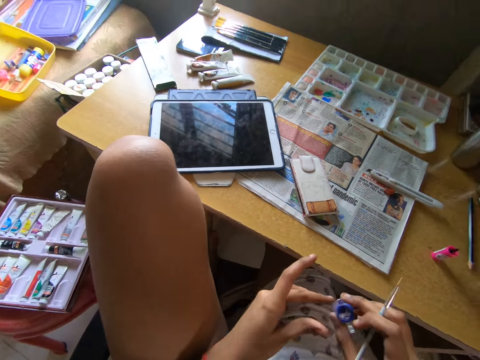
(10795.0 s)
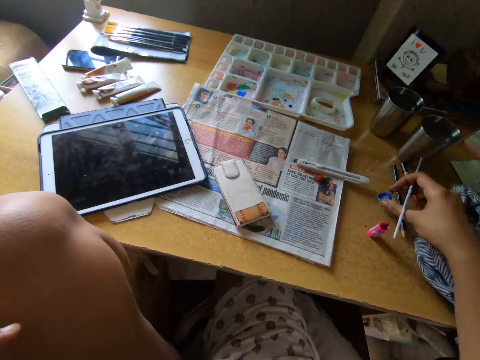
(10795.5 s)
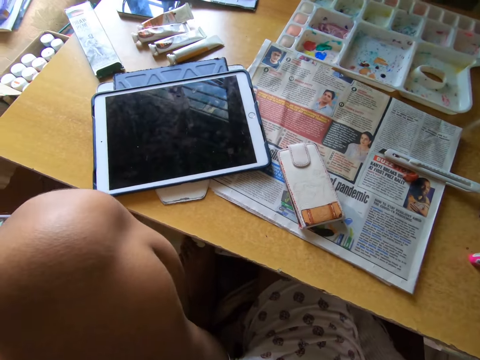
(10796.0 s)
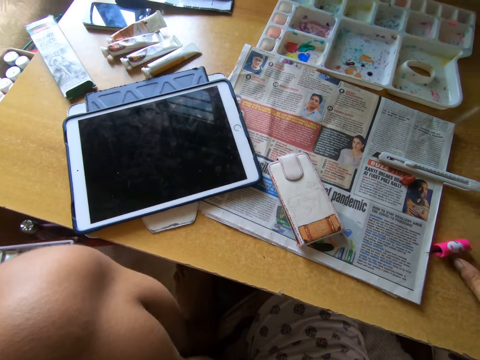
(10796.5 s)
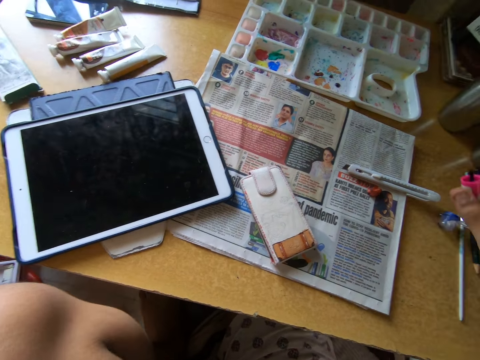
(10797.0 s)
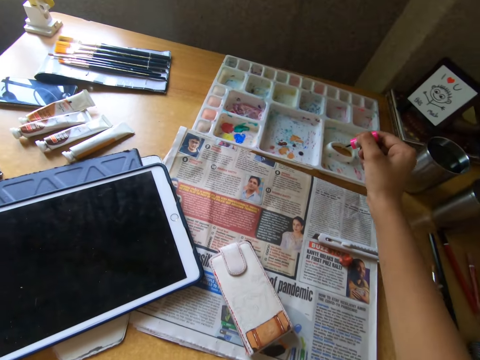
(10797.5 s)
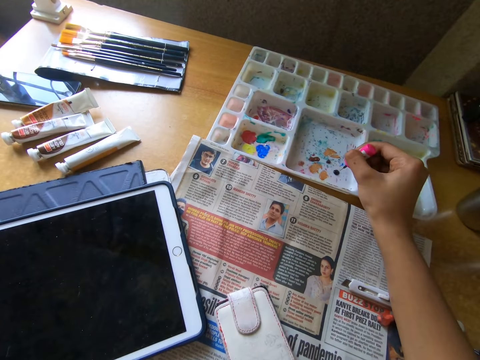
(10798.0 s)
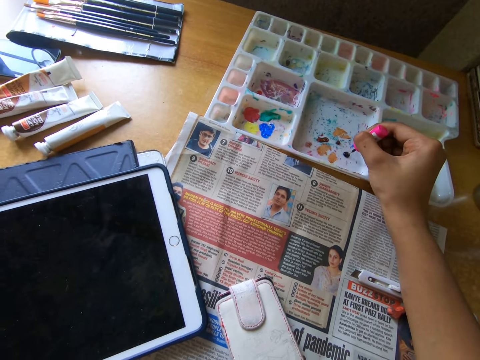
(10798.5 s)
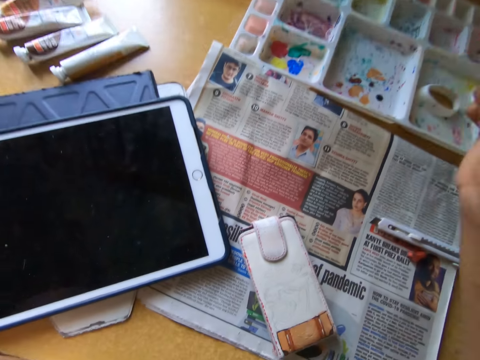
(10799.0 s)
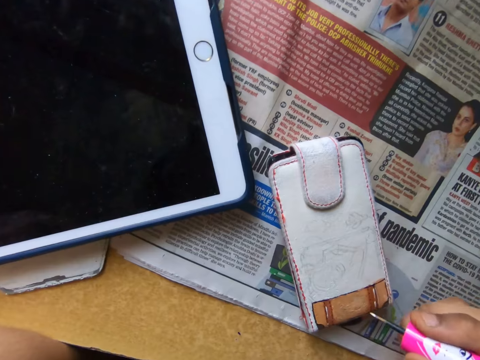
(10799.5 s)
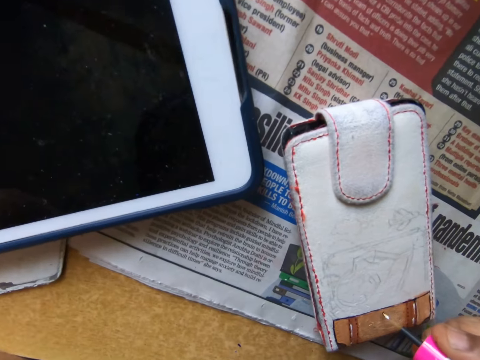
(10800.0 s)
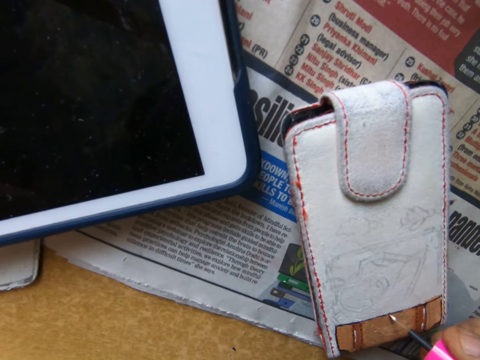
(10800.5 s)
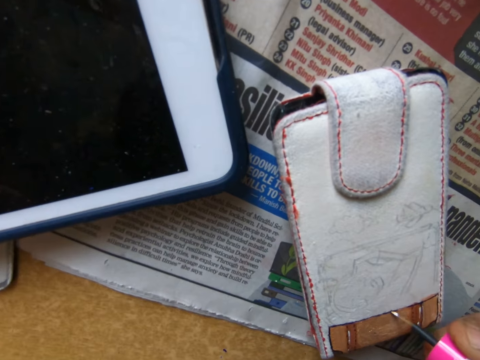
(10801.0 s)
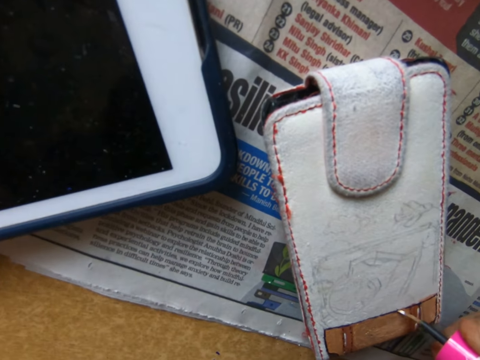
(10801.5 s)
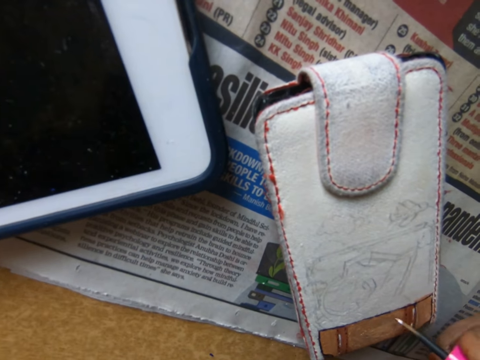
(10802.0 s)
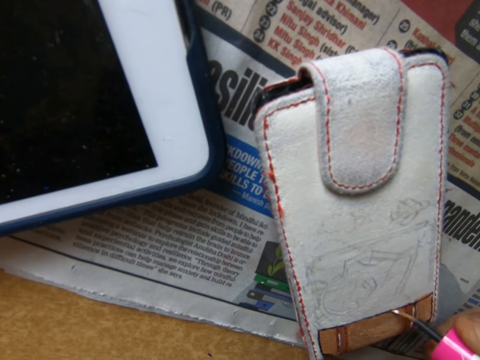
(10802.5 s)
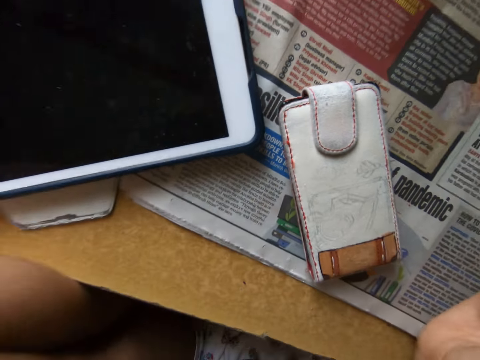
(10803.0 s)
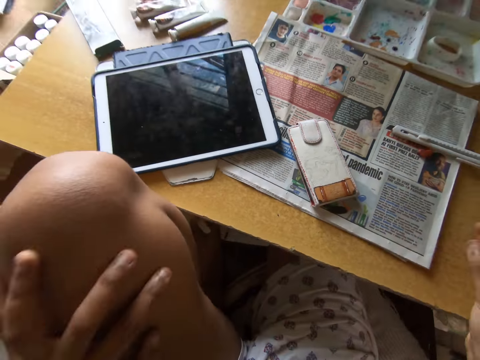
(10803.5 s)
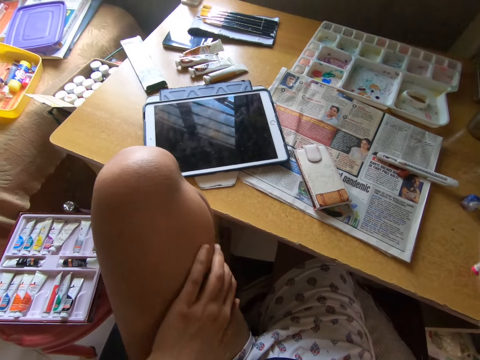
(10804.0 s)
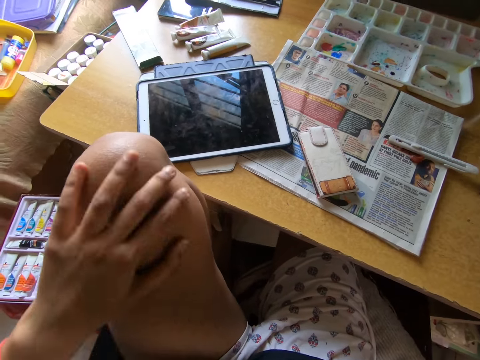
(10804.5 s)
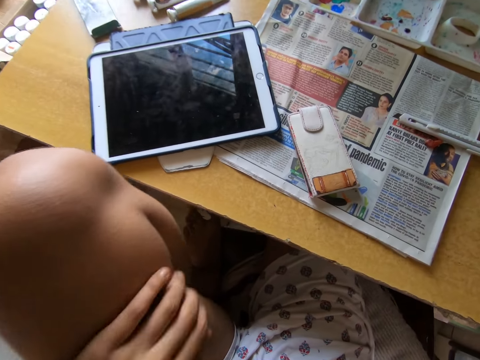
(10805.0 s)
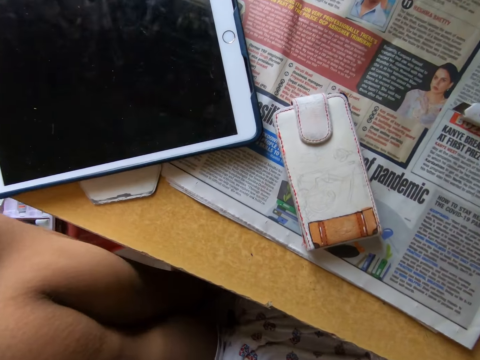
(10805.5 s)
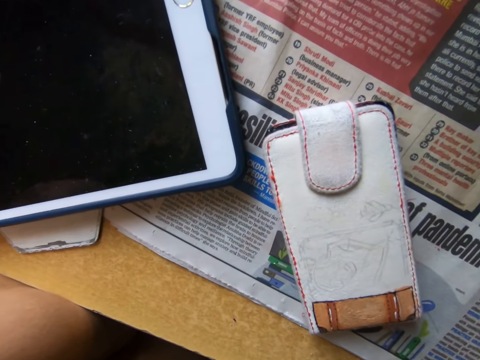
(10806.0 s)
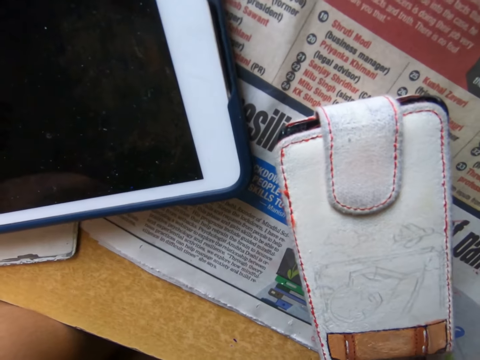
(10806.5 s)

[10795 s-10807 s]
The camera wearer passes the paint container from his left hand to his right hand. He puts down a paint brush on a table. He drops the paint container on the table with his right hand. He picks up the brush from the table with his right hand. He takes paint from a paint palette or paint bottle with the brush in his right hand. He paints the pouch on the table with the brush in his right hand. He looks around a room.

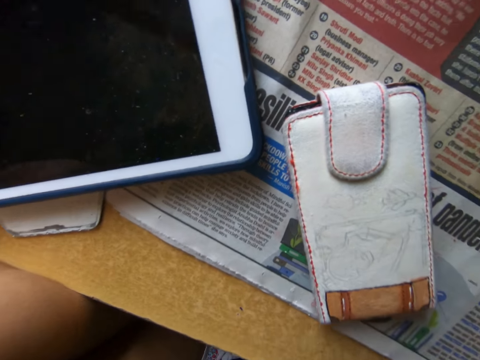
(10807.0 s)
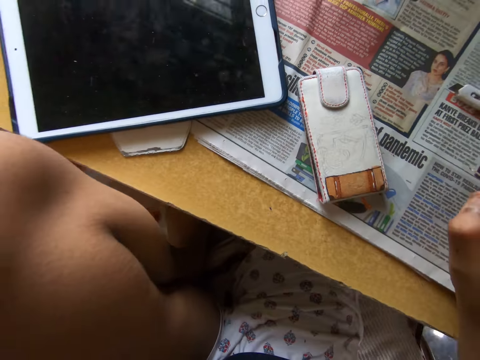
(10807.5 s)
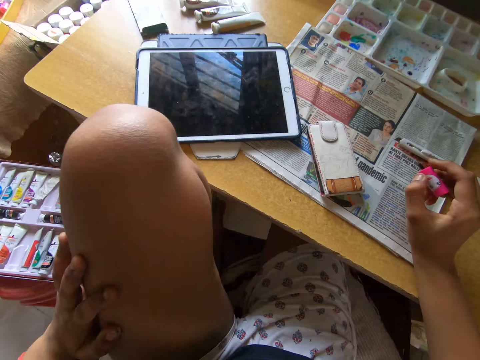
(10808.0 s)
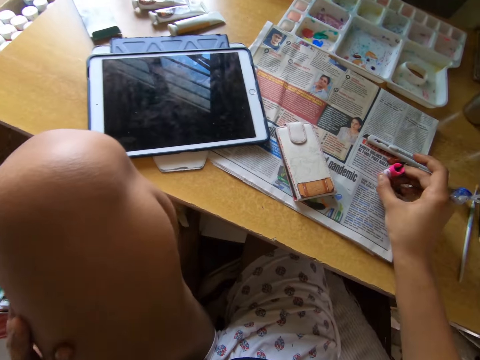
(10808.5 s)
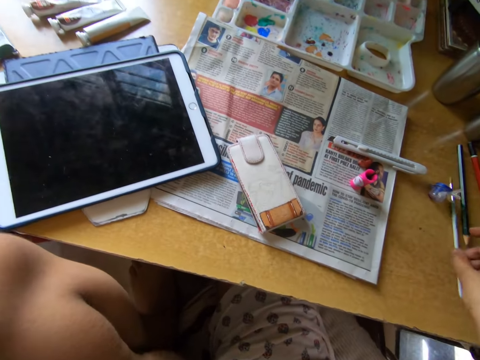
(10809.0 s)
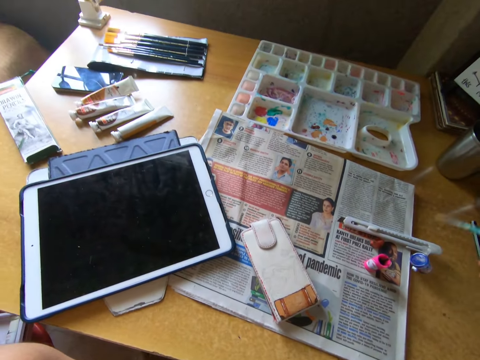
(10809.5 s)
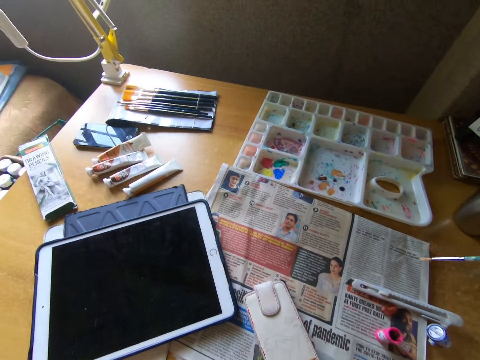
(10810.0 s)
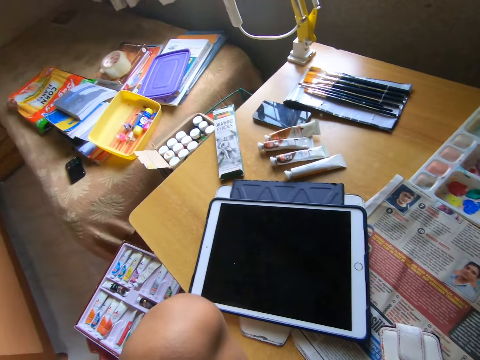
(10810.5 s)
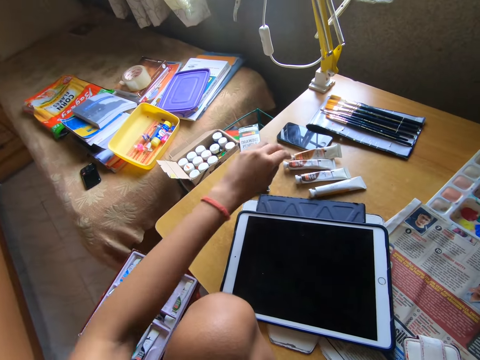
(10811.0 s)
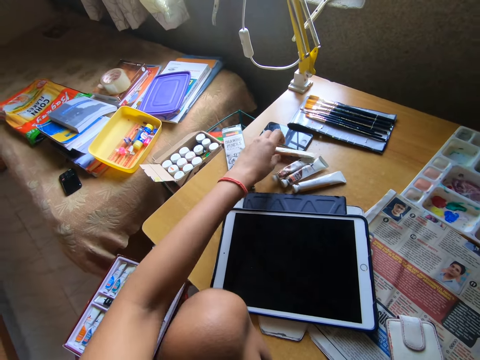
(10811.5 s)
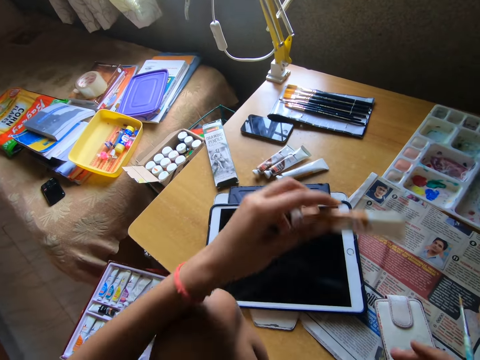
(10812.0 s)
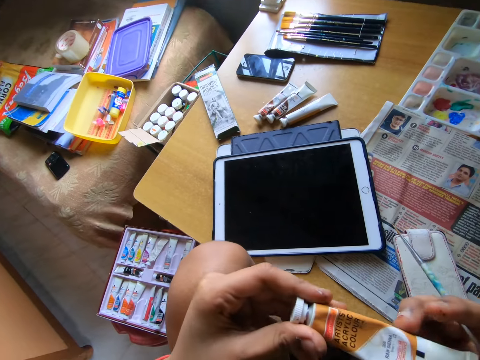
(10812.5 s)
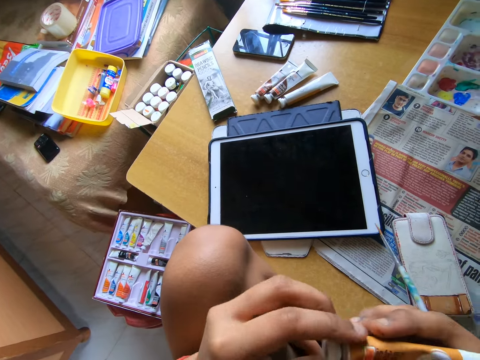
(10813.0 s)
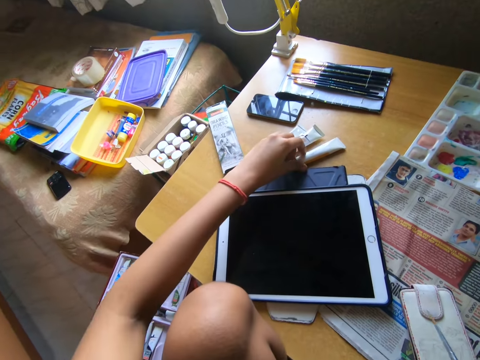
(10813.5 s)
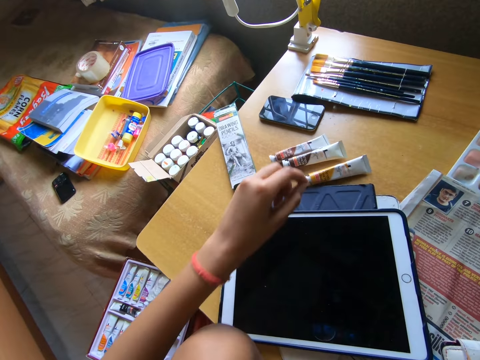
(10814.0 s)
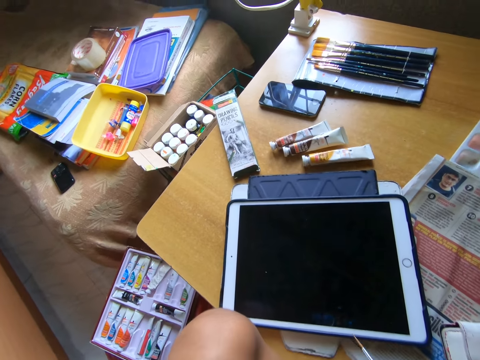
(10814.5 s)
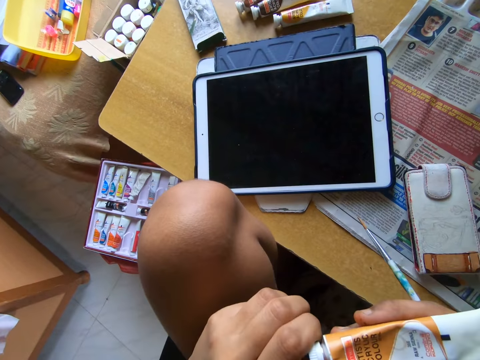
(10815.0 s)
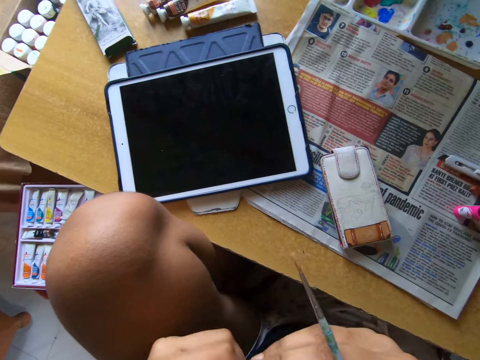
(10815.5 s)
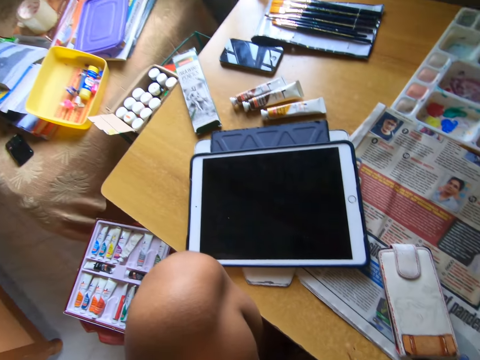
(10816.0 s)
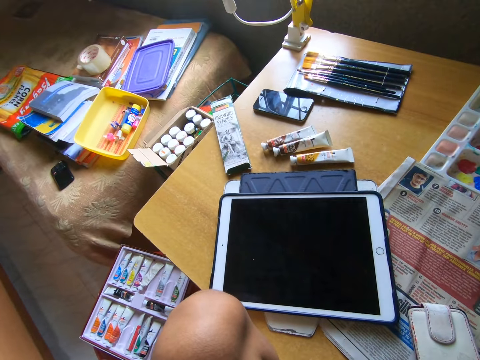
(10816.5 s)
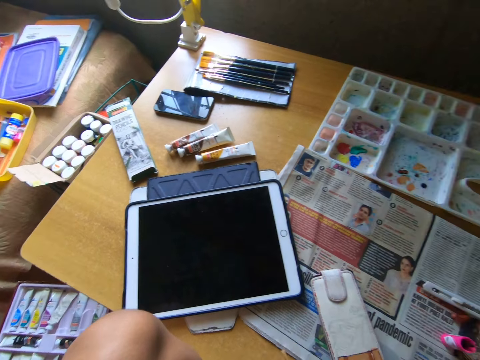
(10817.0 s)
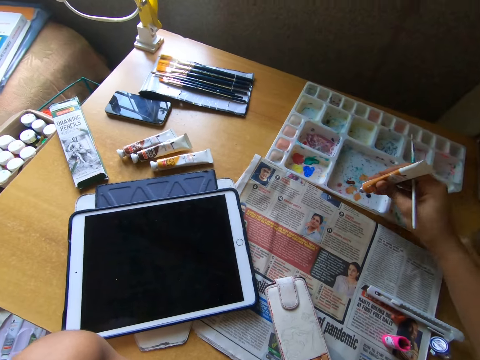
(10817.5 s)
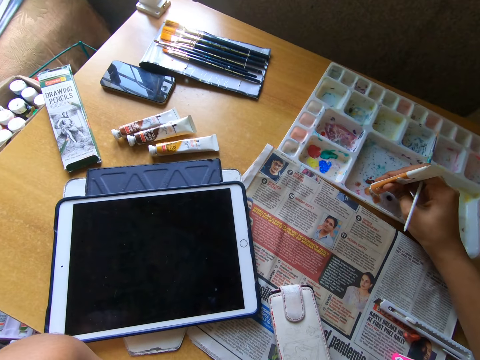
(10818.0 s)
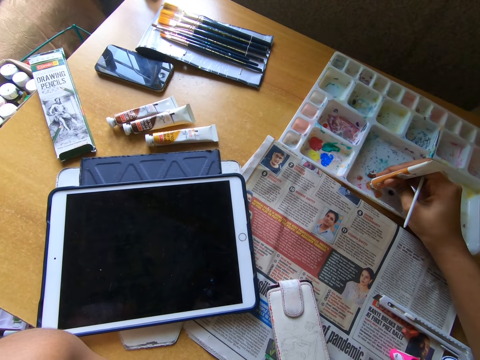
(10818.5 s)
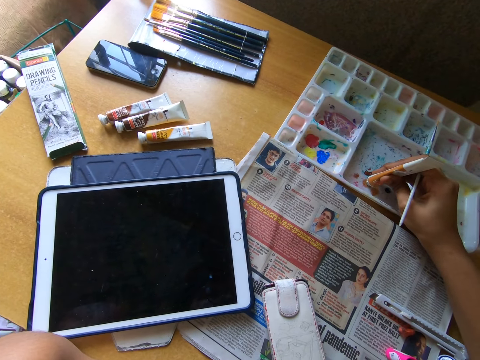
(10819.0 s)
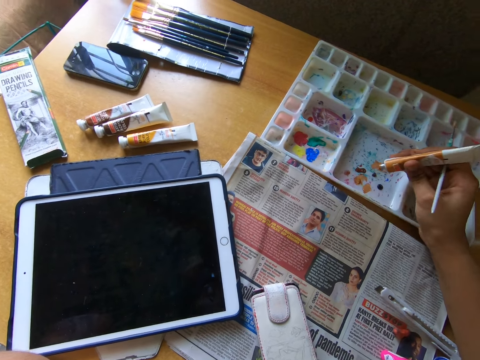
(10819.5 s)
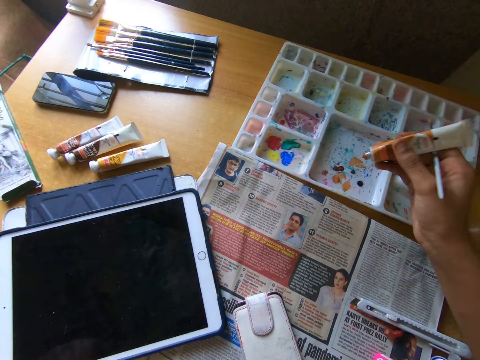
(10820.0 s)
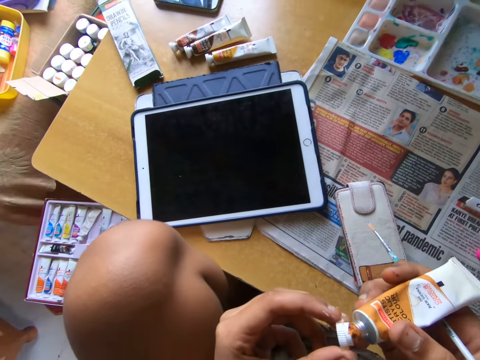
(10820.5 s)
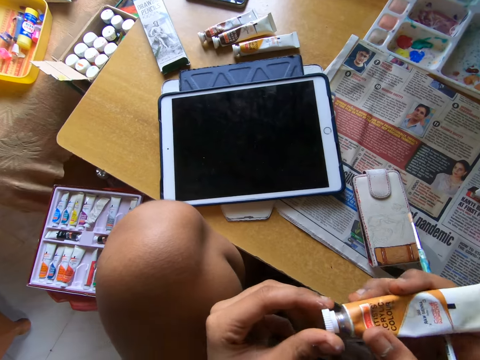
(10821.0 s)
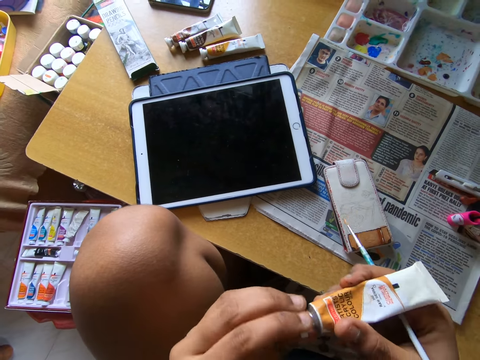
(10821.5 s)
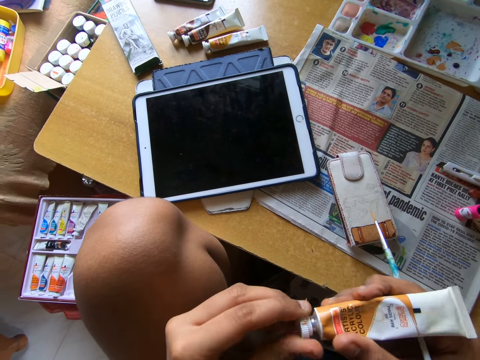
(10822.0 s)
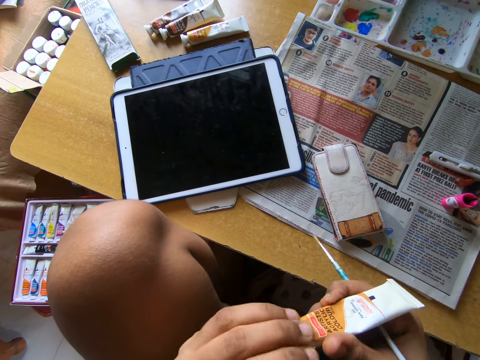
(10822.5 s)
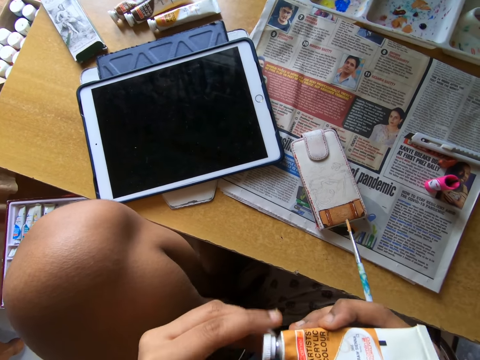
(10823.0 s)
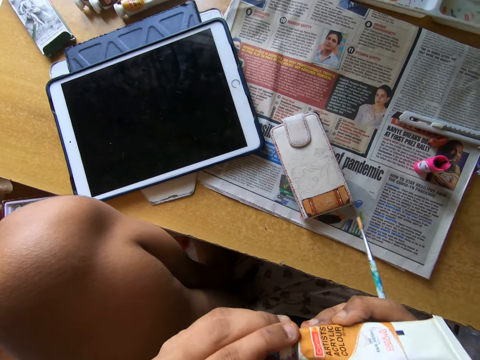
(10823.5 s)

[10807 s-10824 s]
The camera wearer drops the brush on the table with his right hand. He picks up the paintbrush from the table with his right hand. He looks around a room. He picks up a paint tube from the table with his left hand. He holds the paint tube with both hands. He touches the paint tube on the table with his left hand. He moves paint bottles on the table. He opens the lid on the paint tube with both hands. He looks around the room. He puts paint in the paint palette with the paint tube in his right hand. He closes the paint tube with the lid in his left hand.
